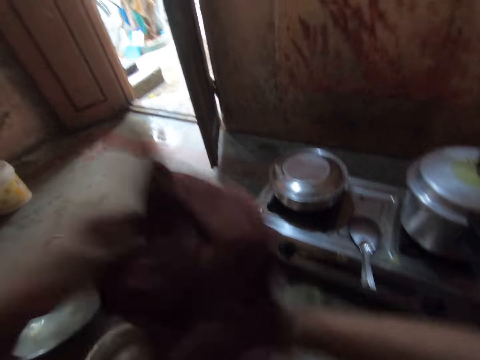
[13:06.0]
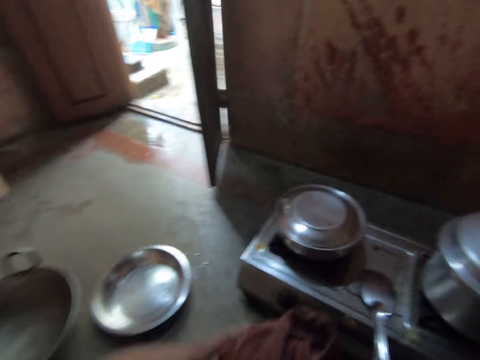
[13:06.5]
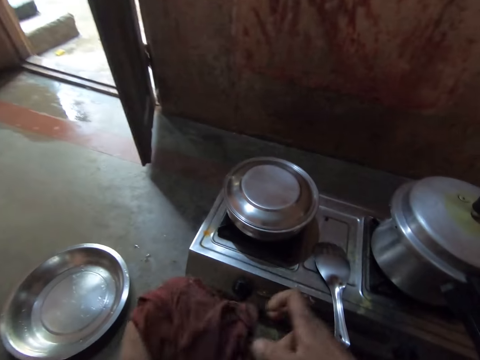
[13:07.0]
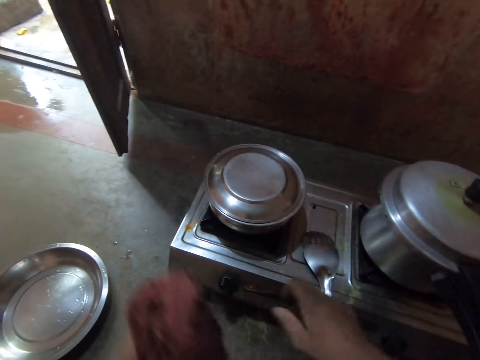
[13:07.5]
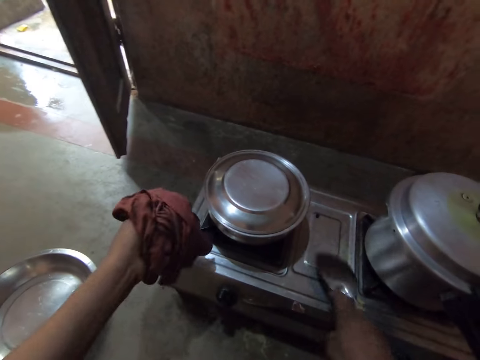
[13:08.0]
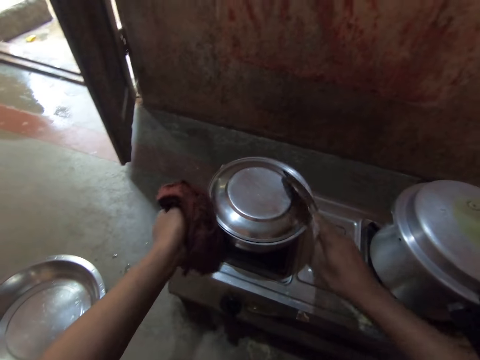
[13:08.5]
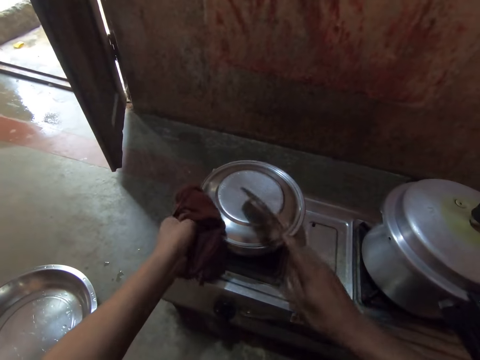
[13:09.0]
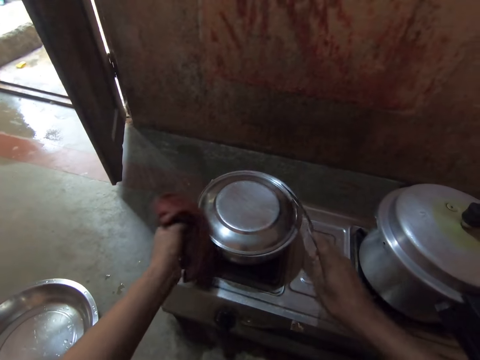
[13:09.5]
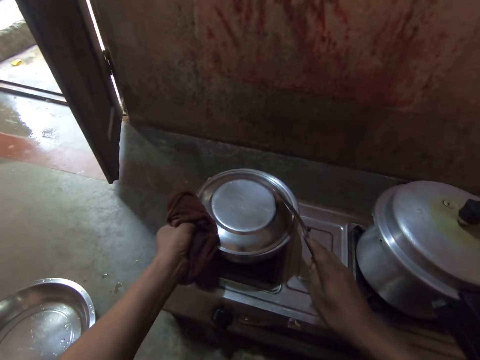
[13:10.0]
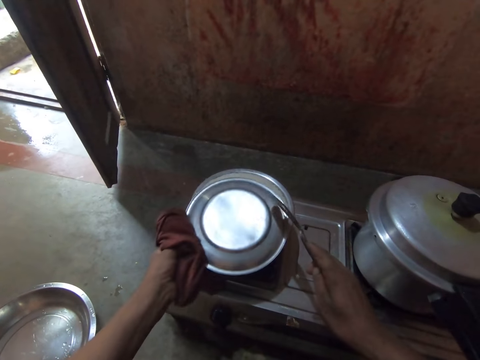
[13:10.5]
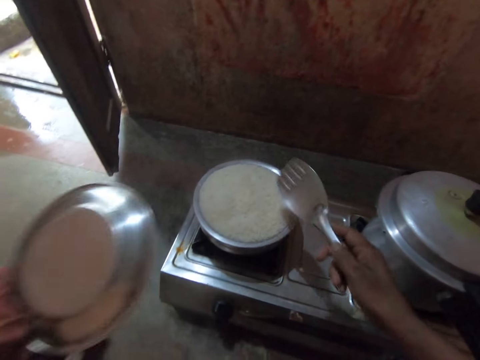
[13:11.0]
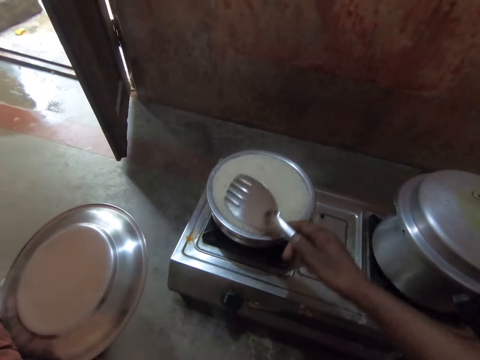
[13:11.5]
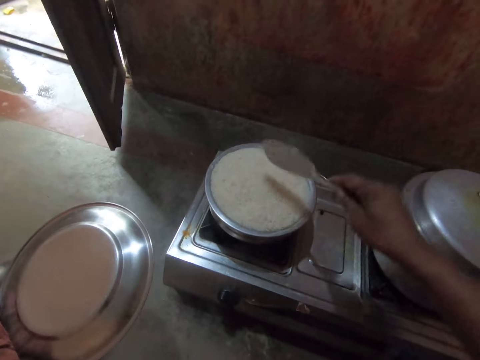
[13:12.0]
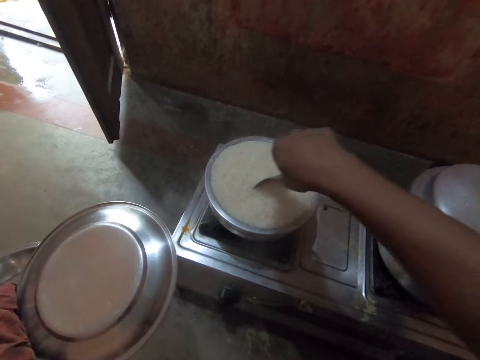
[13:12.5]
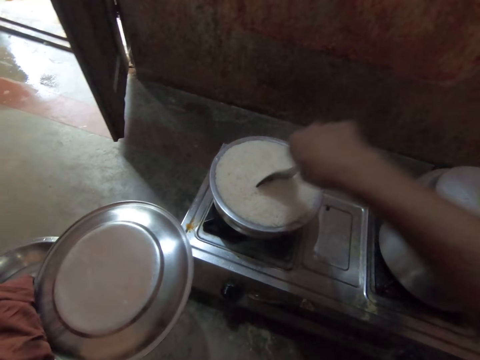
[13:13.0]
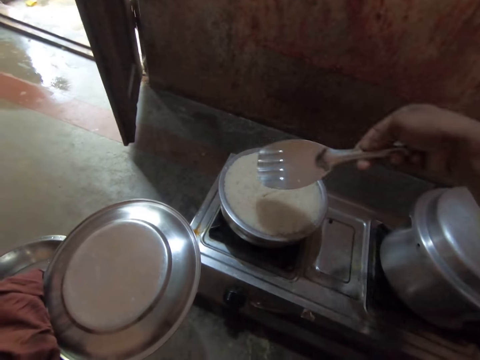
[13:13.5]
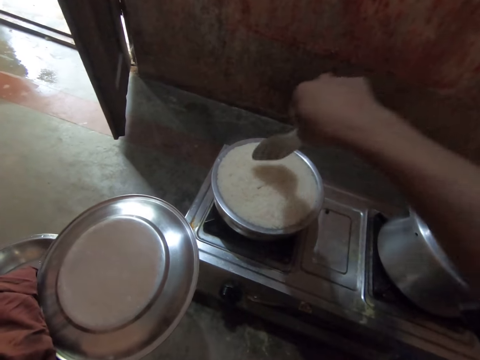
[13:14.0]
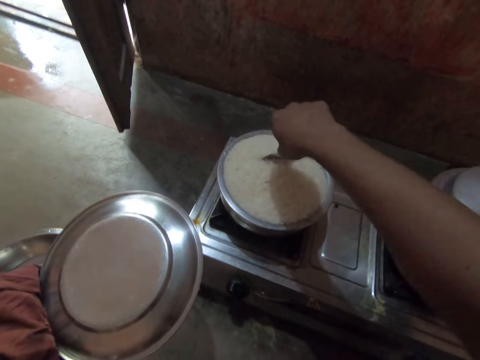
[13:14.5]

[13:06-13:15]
The camera wearer picks up fabric. They pick up a steel flat cooking spoon. They uncover the sufuria. They dip the steel flat cooking spoon in the food. They remove the steel flat cooking spoon from the food. They dip the steel flat cooking spoon in the food.

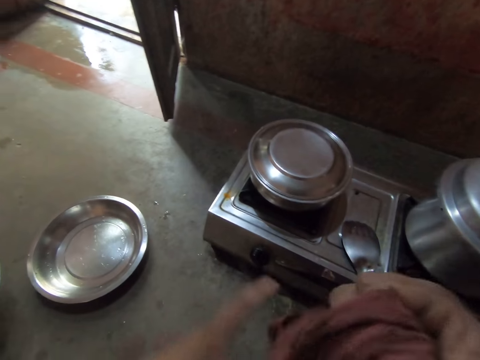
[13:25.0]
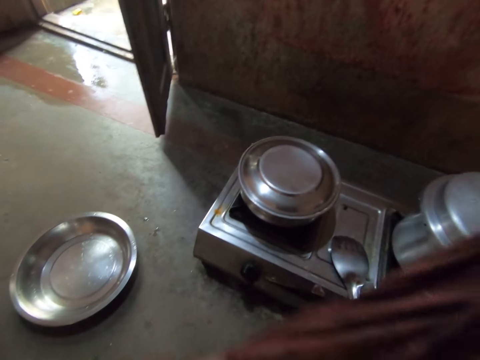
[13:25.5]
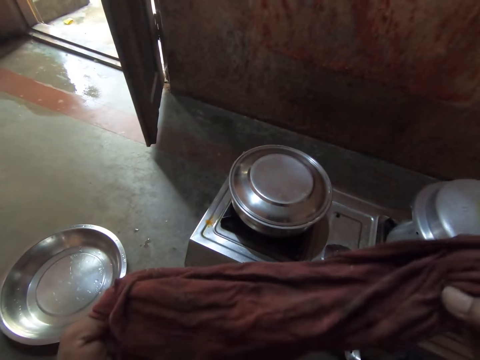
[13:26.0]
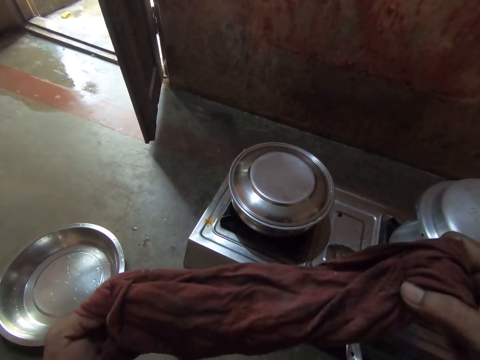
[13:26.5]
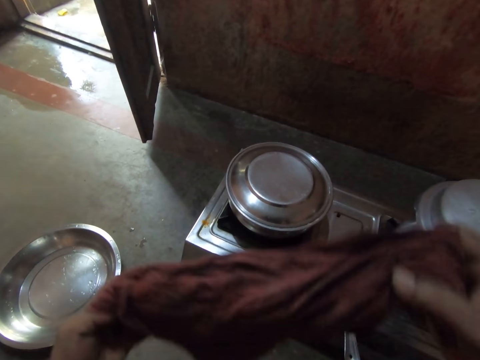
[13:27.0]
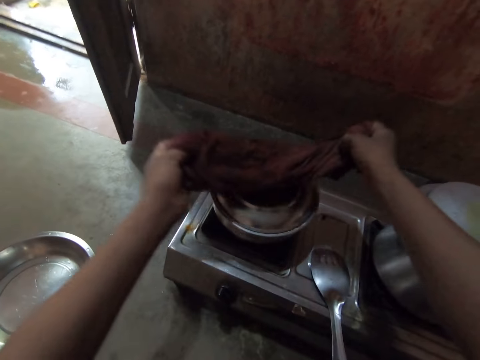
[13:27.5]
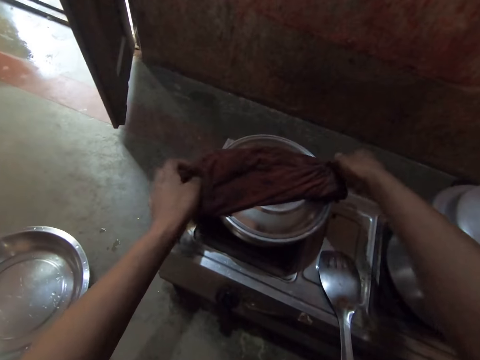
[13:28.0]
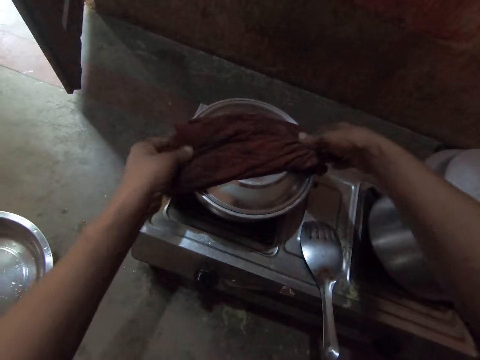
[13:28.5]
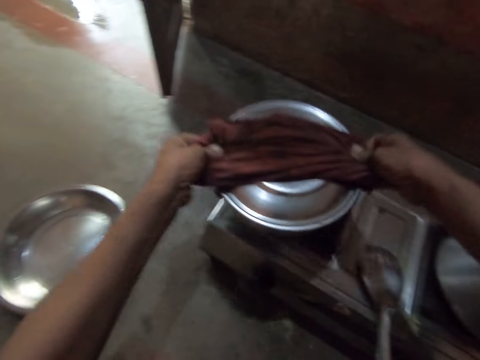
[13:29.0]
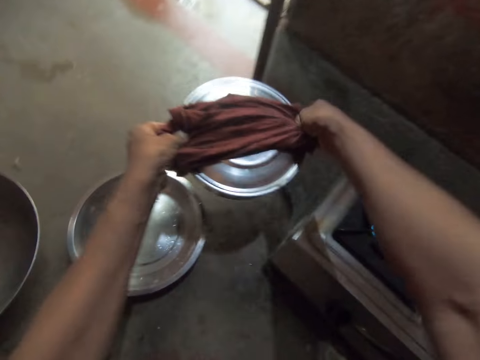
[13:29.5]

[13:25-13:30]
The camera wearer holds the fabric. They remove the sufuria from the cooker stove.

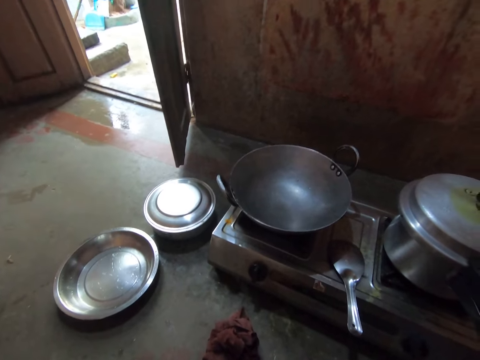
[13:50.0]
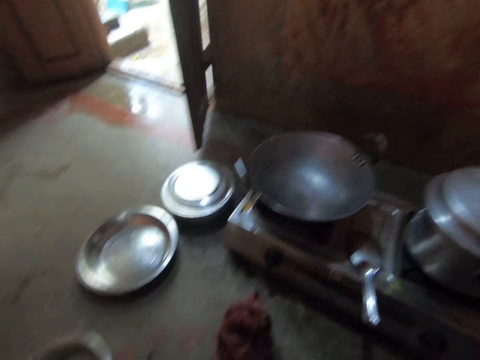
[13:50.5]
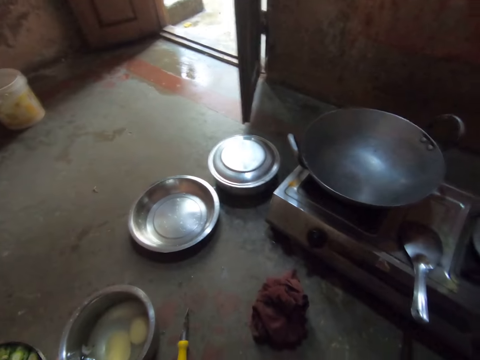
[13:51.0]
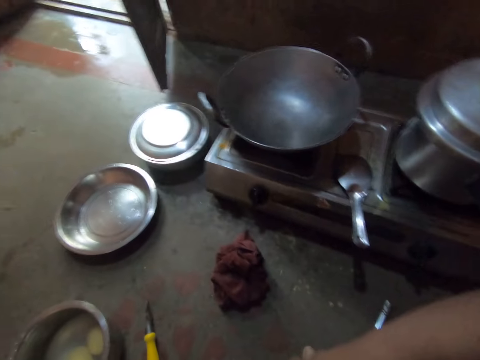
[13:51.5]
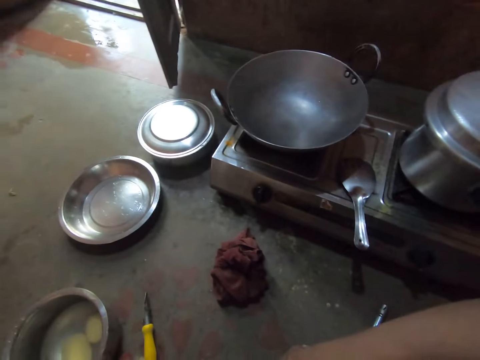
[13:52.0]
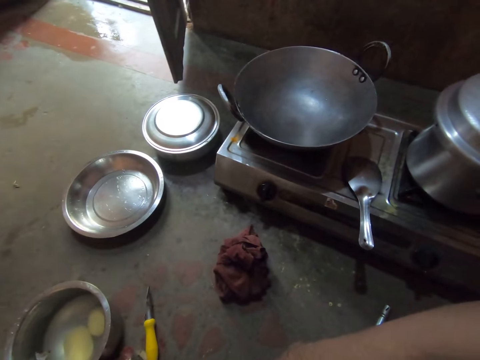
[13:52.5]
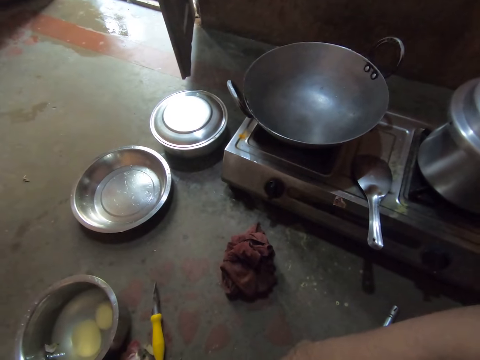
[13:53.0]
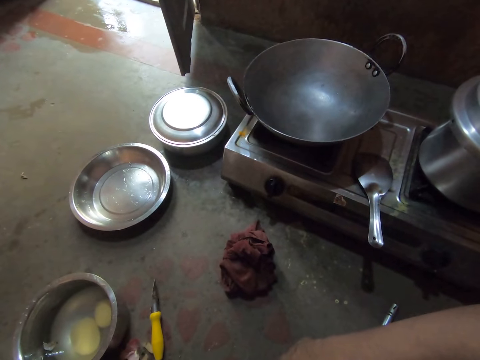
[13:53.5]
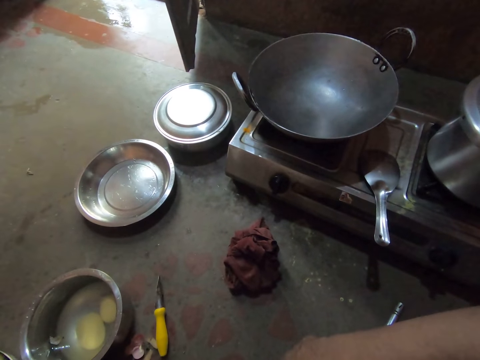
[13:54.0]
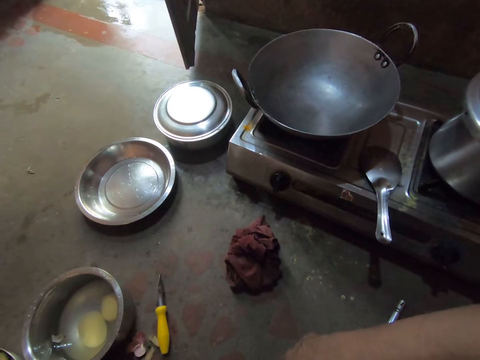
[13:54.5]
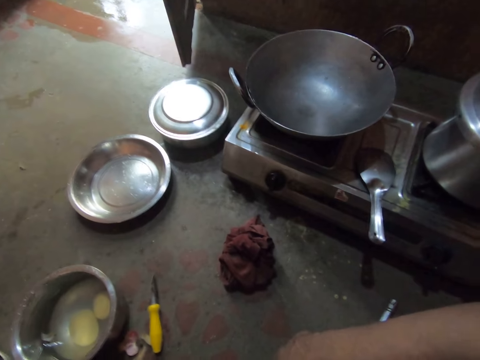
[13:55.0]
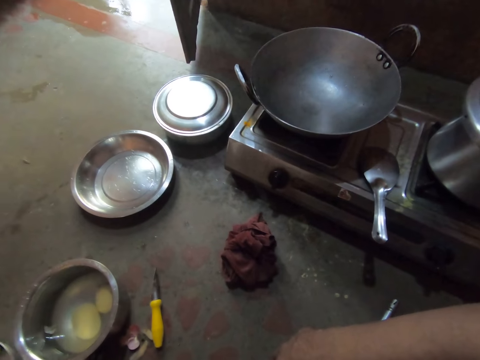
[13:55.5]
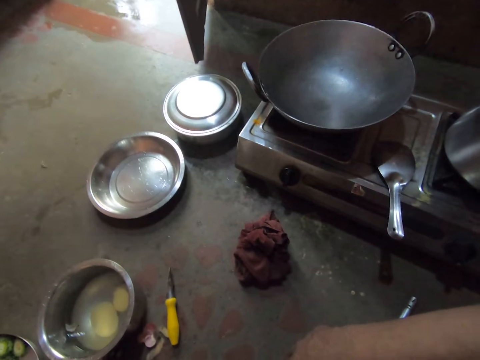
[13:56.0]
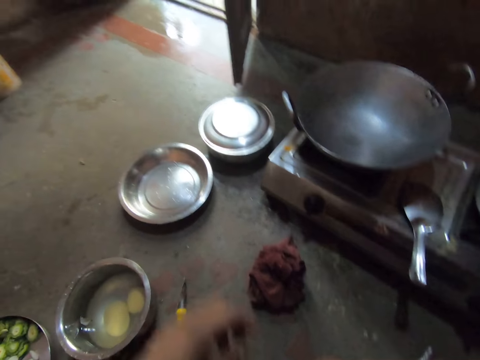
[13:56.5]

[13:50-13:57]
The camera wearer looks at the pan.

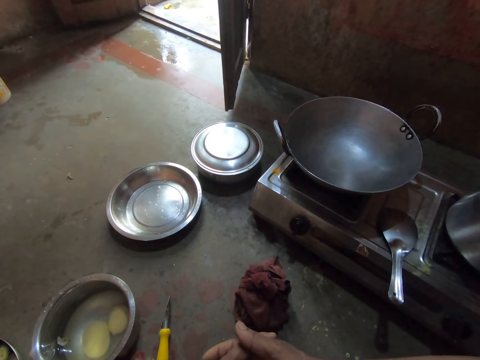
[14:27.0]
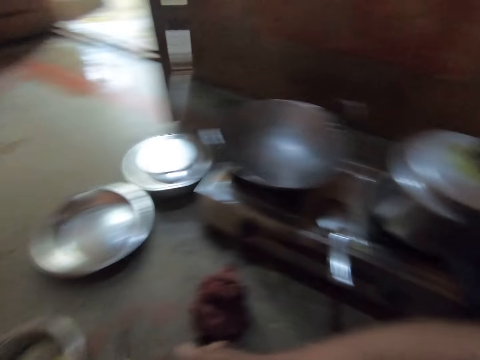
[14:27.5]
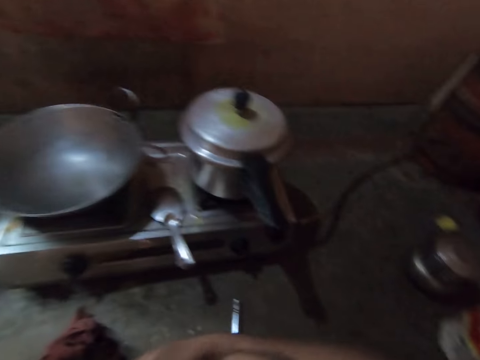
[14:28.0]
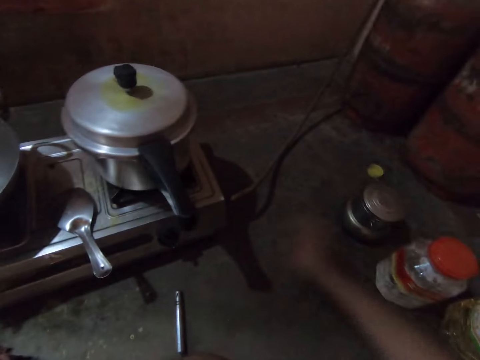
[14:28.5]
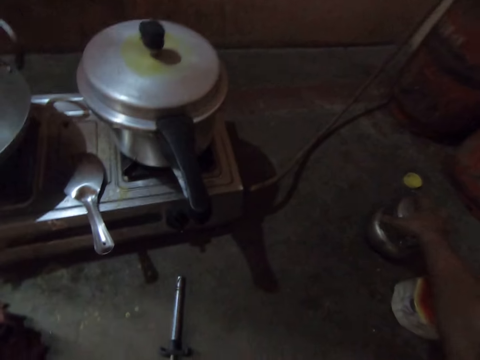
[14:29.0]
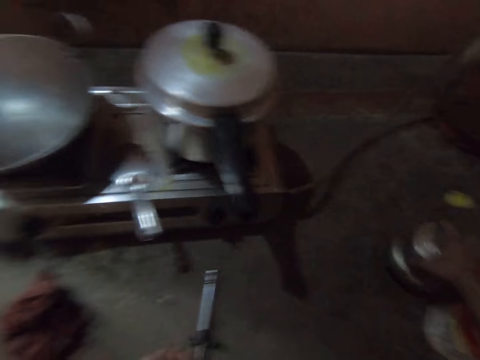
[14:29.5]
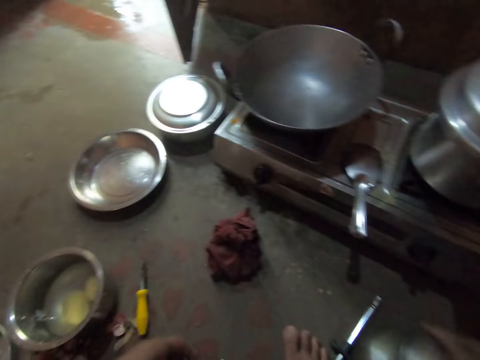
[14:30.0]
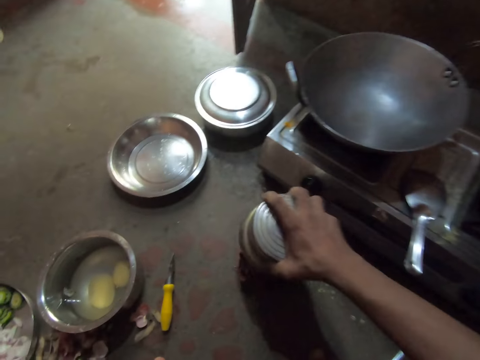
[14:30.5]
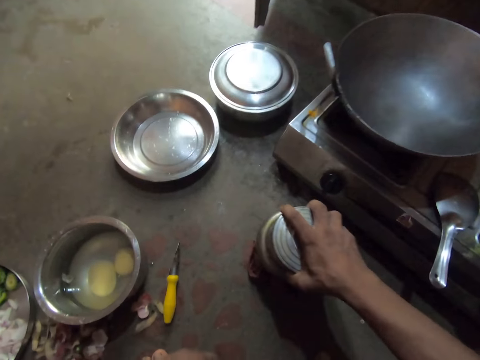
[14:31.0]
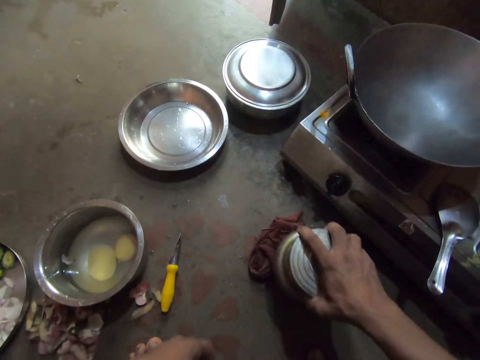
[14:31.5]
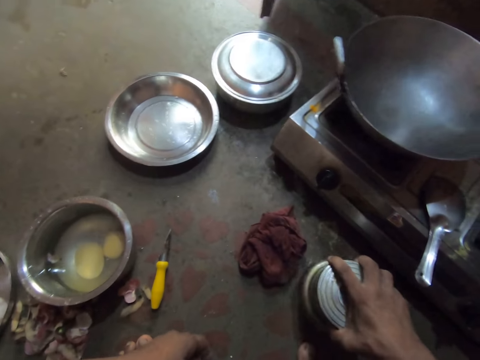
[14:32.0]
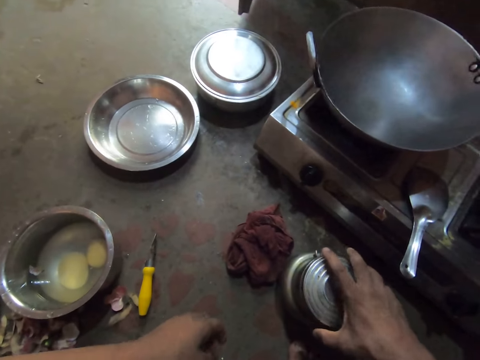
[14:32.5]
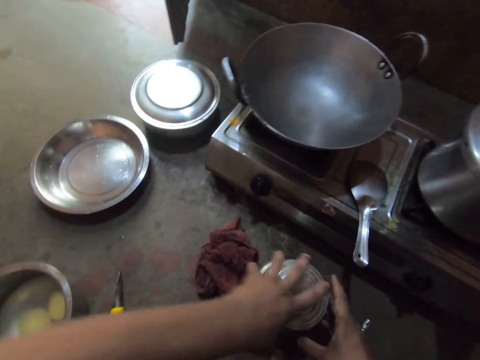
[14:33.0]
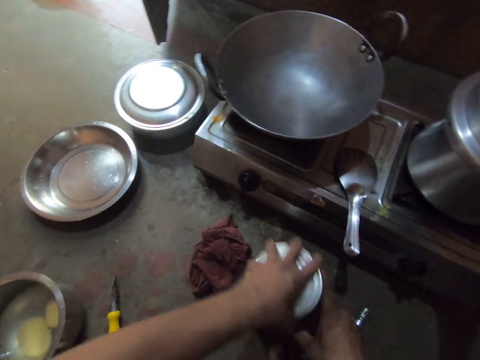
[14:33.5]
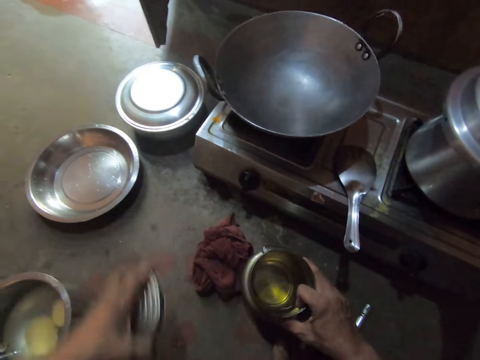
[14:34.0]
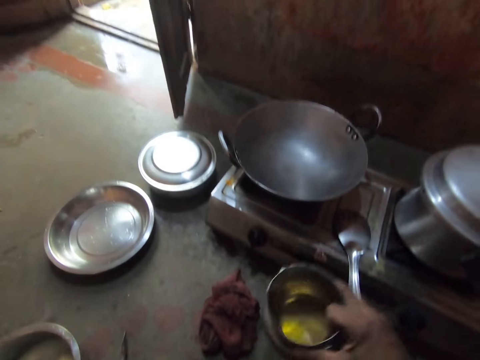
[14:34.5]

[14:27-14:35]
The camera wearer turns right. They pick up a steel tin. They wipe the steel tin on a towel. They place the steel tin on the floor. They open the steel tin. They lift up the steel tin.
